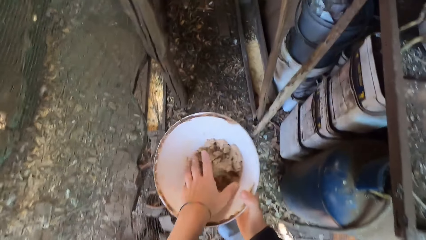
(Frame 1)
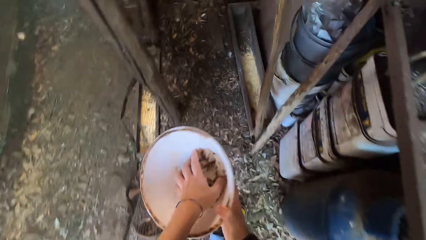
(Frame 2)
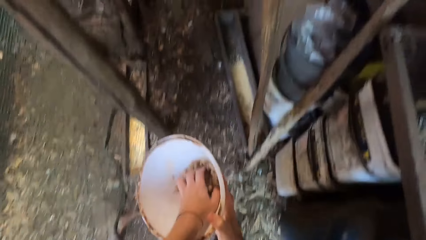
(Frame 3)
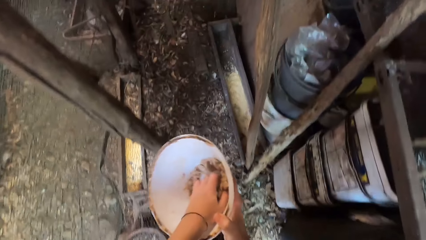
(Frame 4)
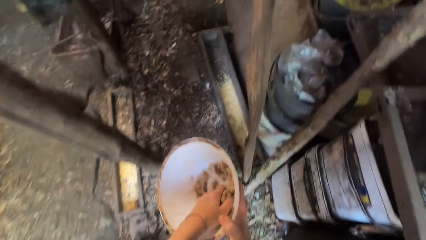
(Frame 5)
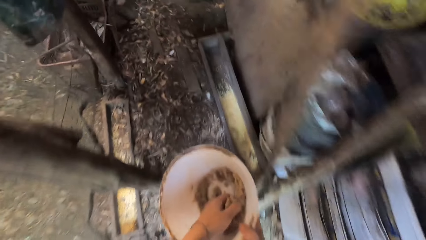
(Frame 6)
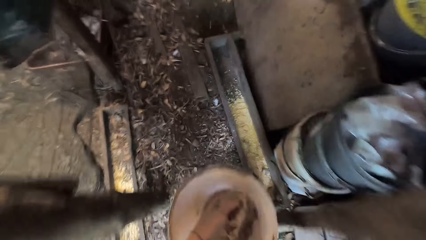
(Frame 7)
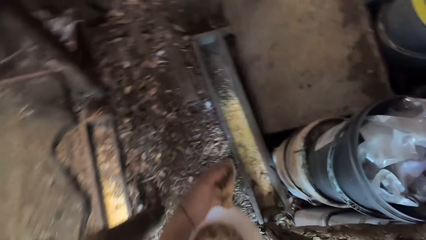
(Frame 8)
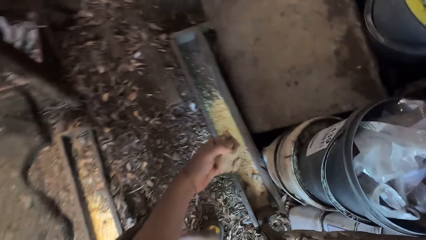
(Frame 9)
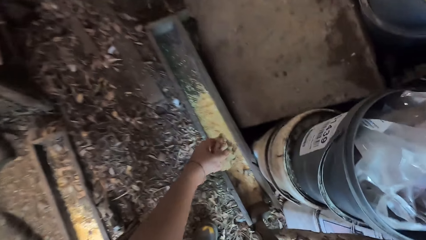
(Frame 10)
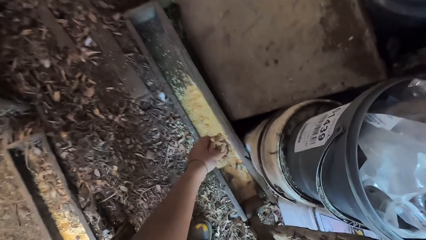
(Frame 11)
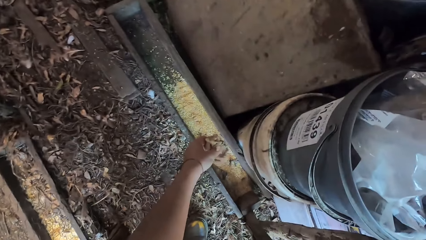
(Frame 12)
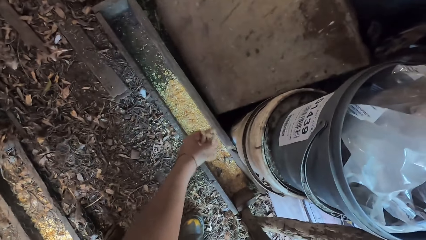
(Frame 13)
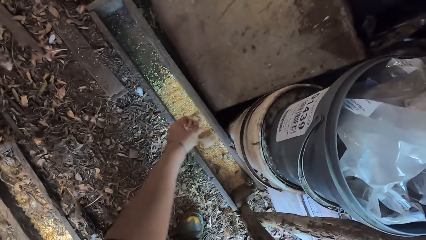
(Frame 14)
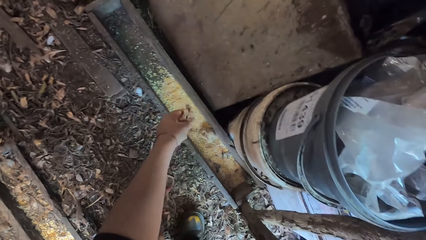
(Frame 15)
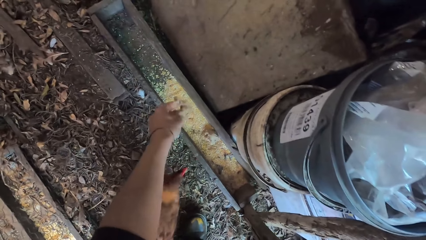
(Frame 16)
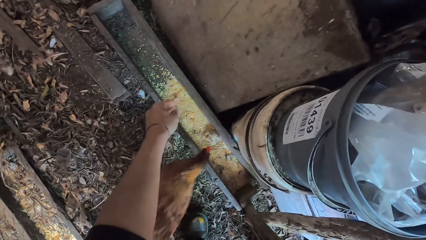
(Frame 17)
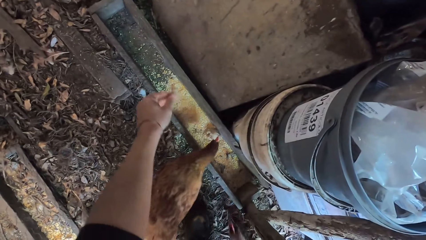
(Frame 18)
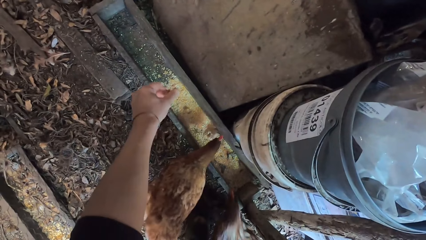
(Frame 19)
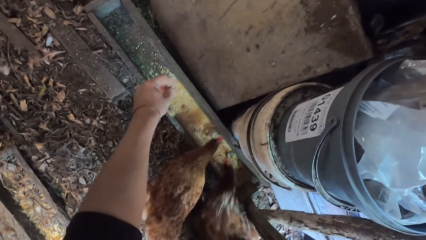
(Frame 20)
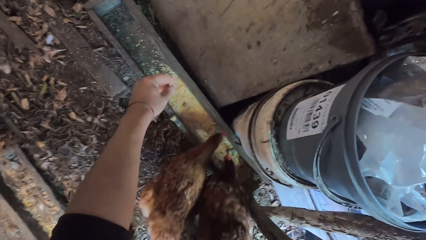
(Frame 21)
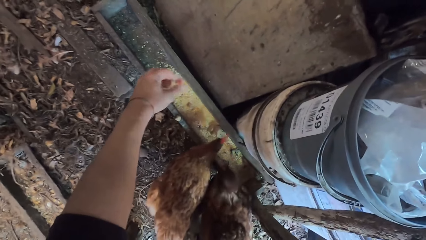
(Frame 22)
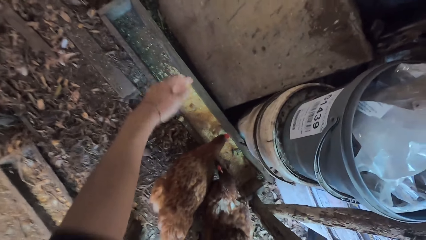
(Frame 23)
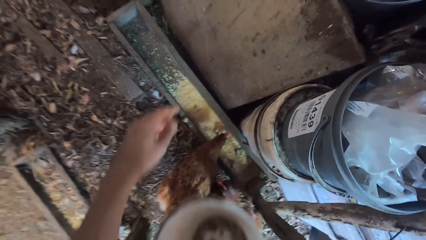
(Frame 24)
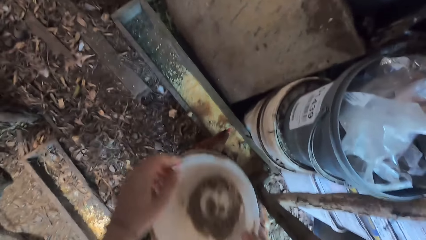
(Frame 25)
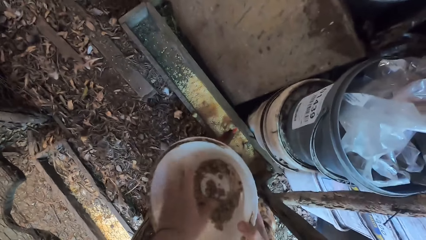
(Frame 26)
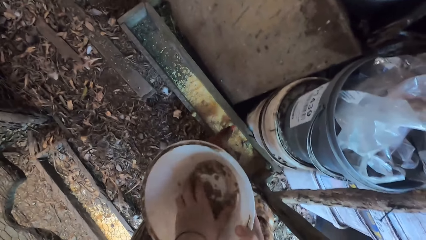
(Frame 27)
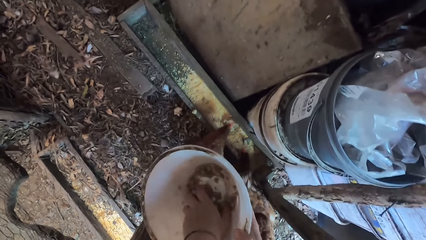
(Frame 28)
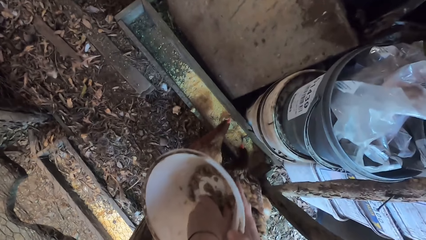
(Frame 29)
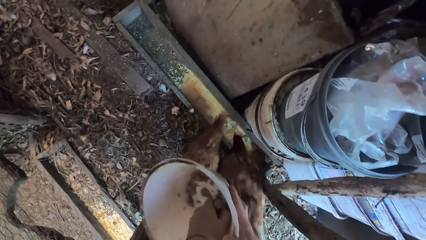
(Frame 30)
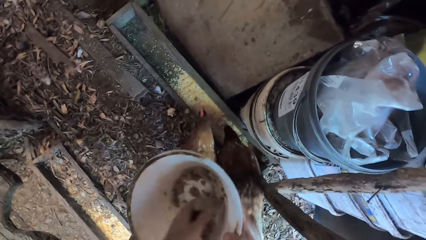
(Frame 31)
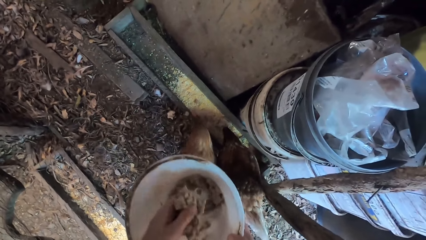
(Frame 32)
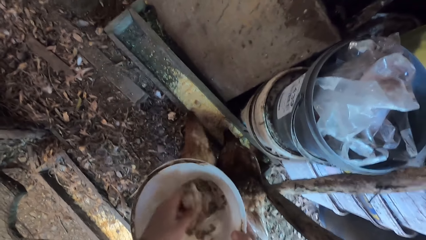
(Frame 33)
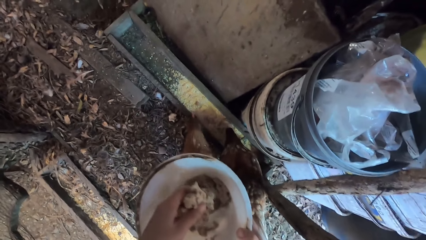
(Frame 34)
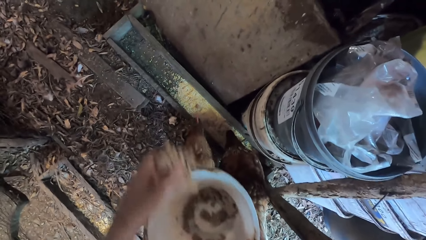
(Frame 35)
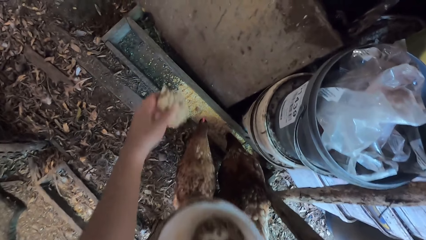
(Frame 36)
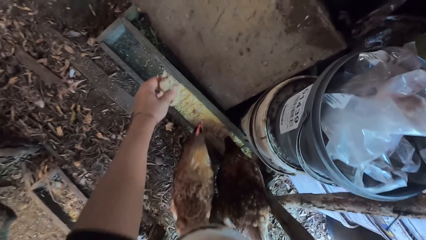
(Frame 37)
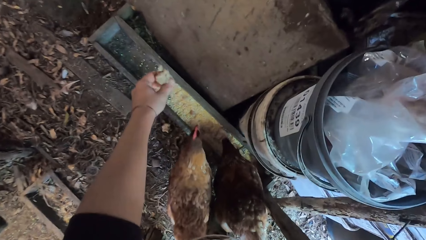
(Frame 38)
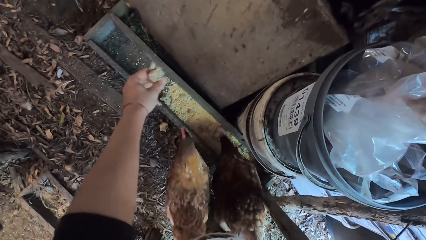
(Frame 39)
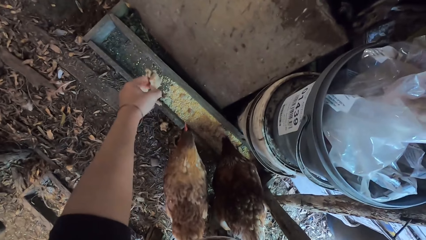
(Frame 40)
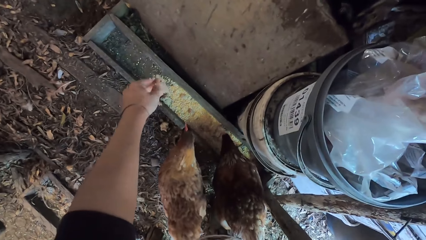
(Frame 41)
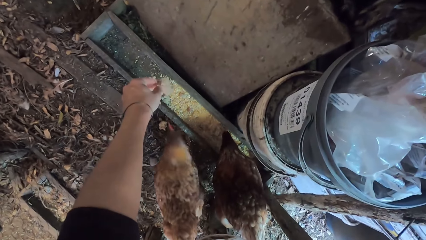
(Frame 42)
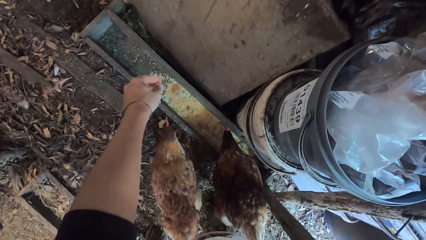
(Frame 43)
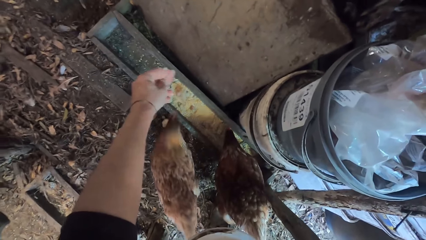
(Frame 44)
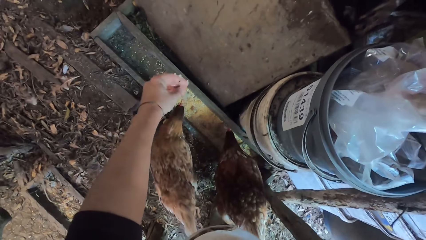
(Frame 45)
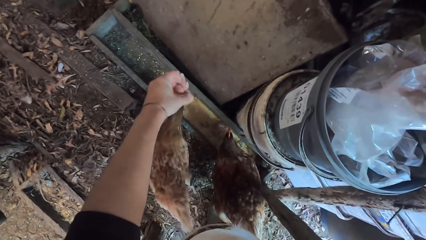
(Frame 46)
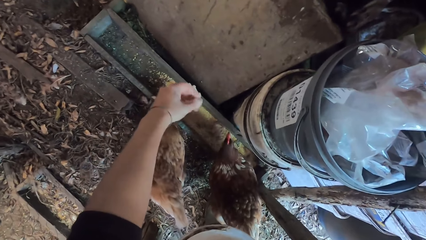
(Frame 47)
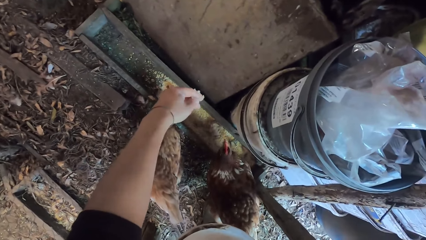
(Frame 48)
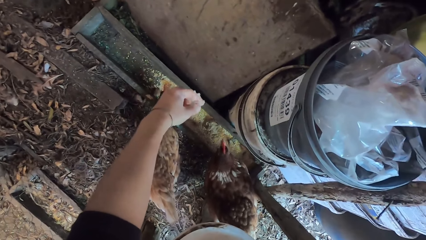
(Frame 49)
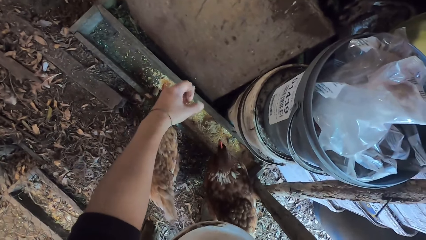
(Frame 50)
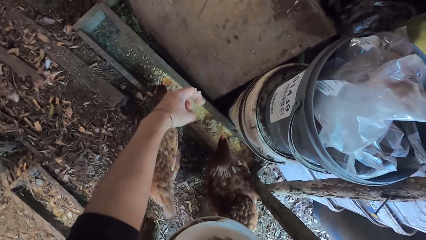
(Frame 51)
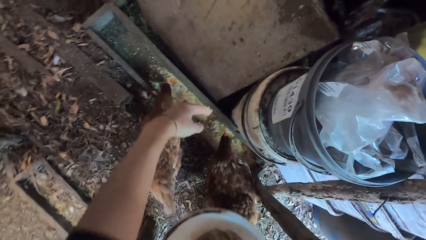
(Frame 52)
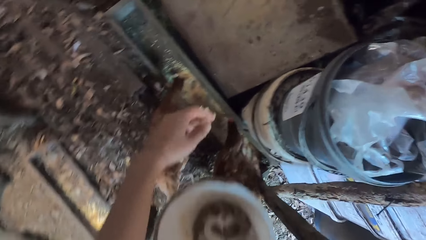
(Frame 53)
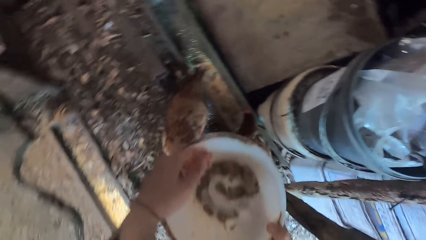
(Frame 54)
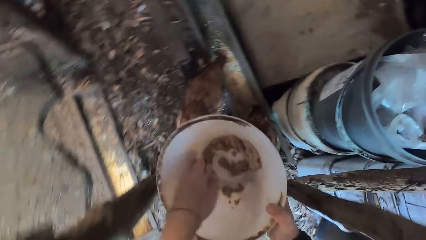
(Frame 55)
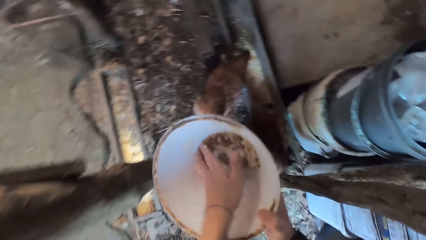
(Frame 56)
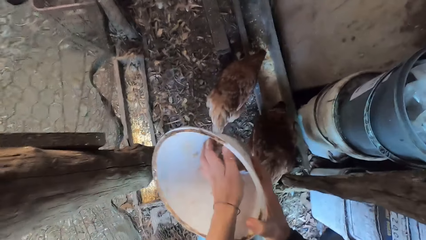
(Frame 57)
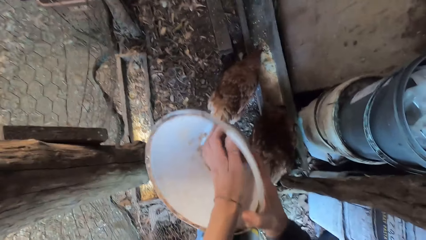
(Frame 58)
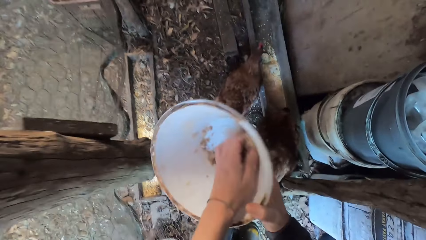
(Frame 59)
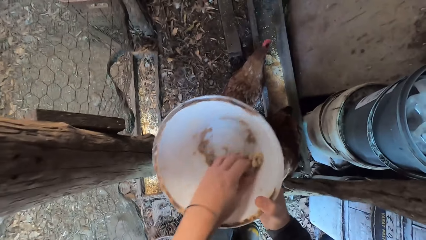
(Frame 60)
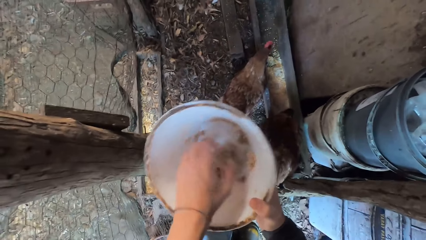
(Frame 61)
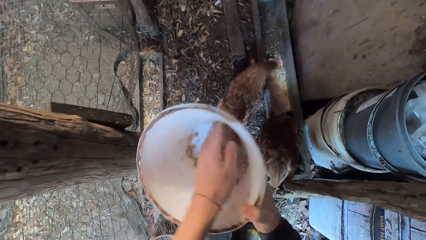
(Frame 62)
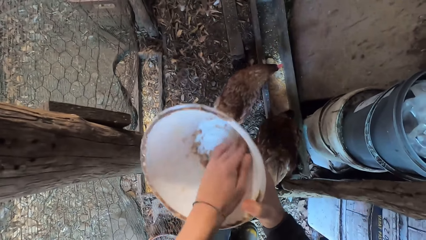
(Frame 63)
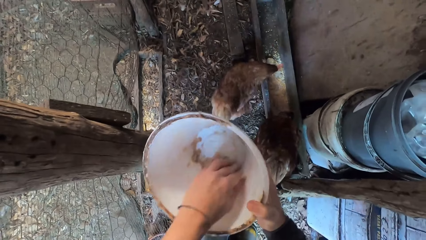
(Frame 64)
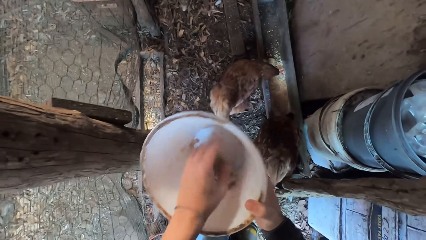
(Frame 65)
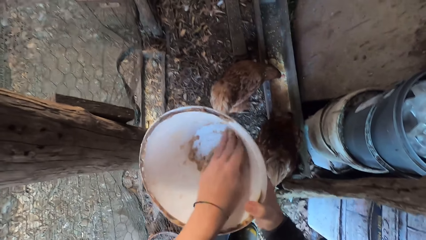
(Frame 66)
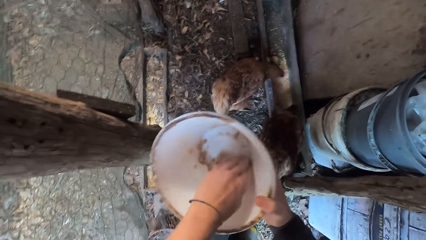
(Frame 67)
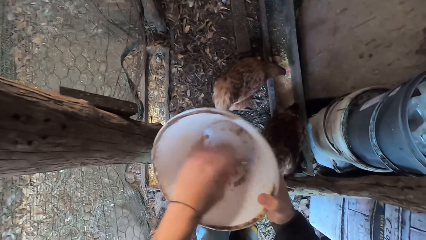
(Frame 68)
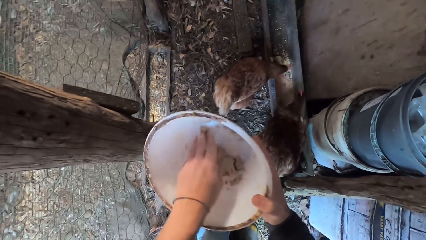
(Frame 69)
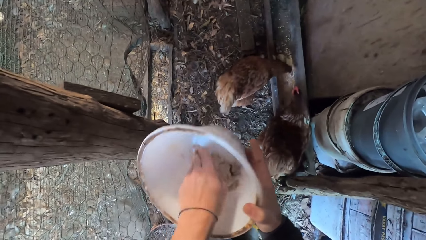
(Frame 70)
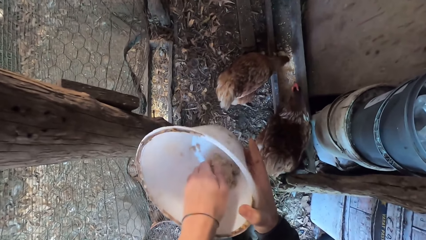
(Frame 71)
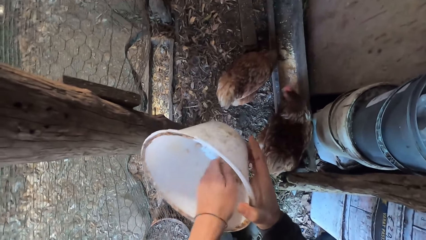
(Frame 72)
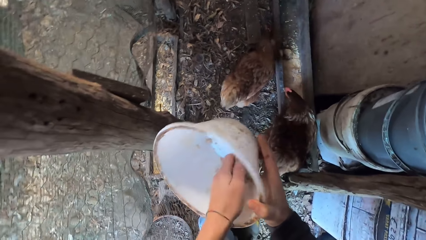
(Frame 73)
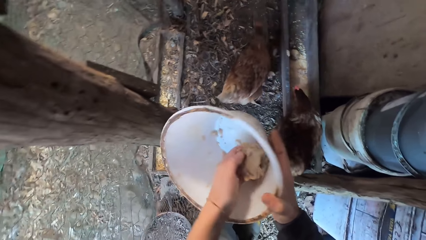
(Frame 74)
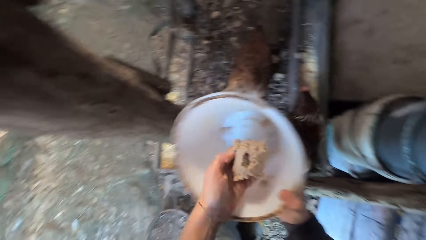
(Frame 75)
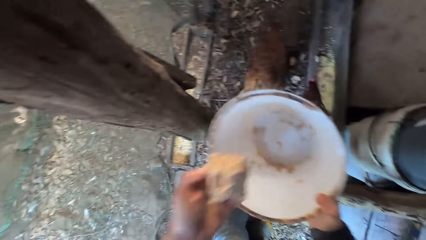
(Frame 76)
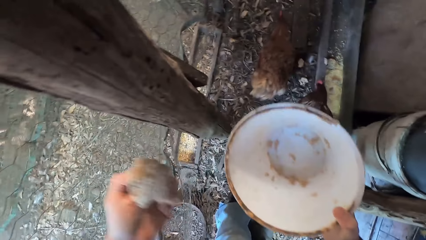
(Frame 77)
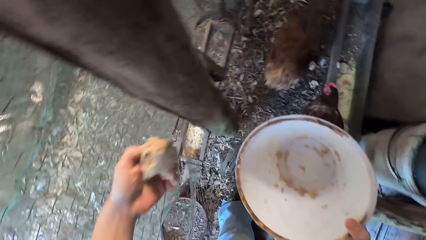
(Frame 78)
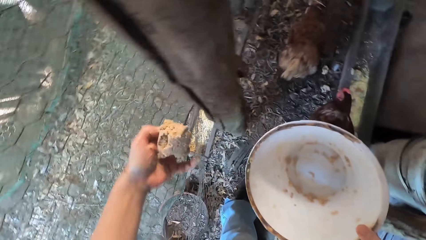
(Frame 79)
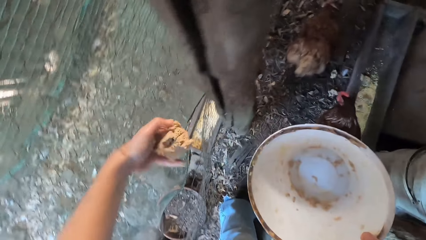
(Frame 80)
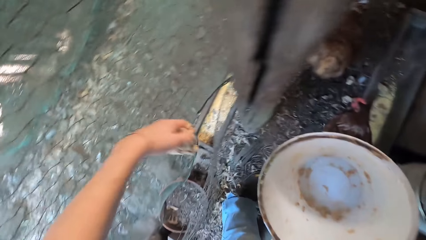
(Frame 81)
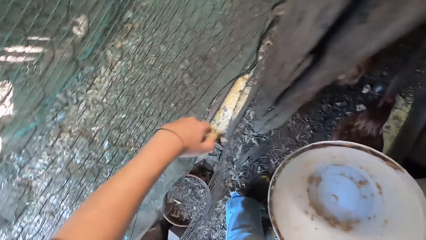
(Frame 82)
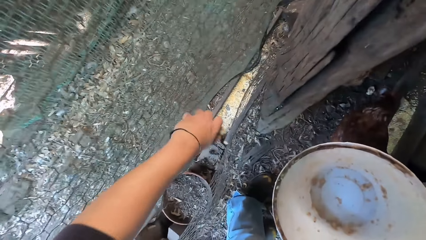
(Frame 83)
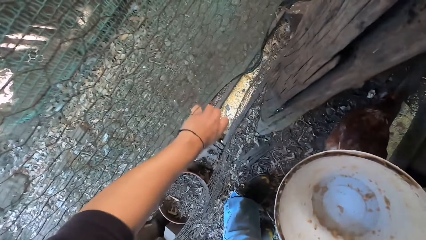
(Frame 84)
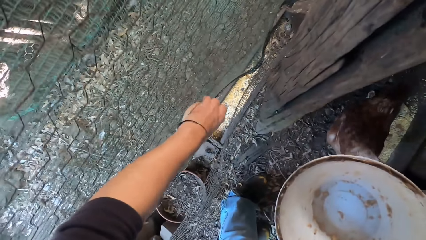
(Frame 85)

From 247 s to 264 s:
The camera wearer walks around. He transfers the bowl from his left hand to his right hand. He mixes the poultry feed and water in the bowl with his left hand. He picks up the animal feed. He puts the mixture in the feeding trough with his left hand. He picks up the animal feed. He throws the animal feed. He picks up the animal feed. He throws the animal feed.
